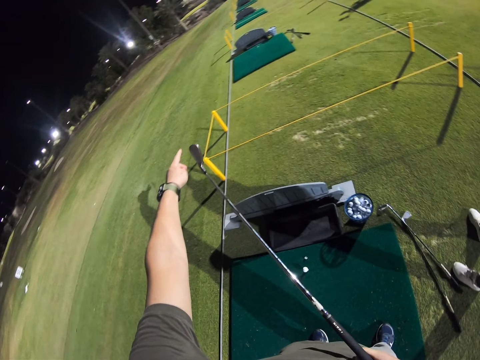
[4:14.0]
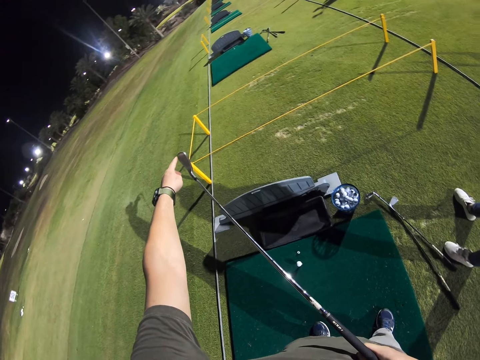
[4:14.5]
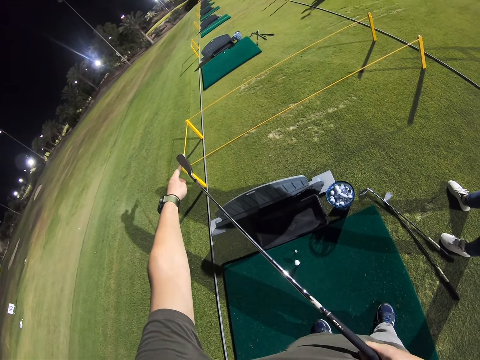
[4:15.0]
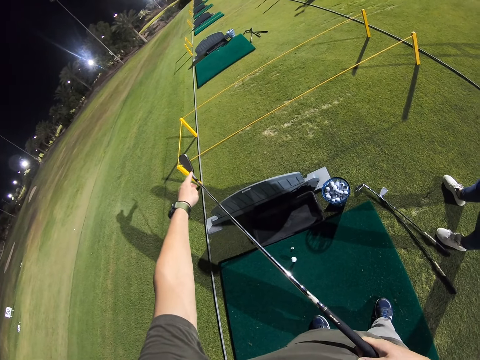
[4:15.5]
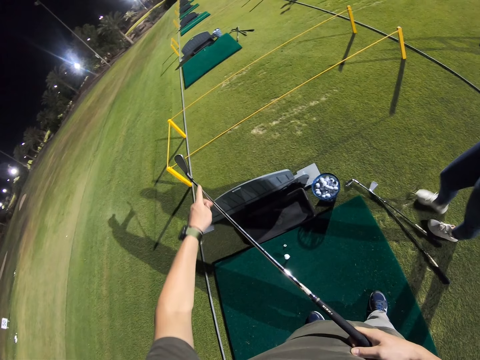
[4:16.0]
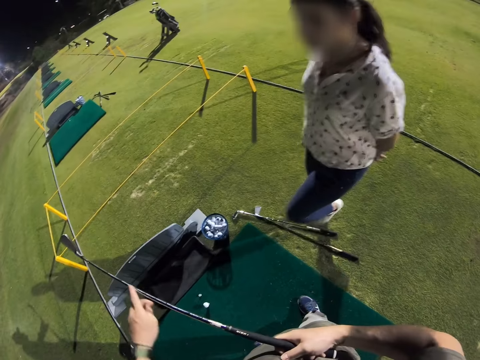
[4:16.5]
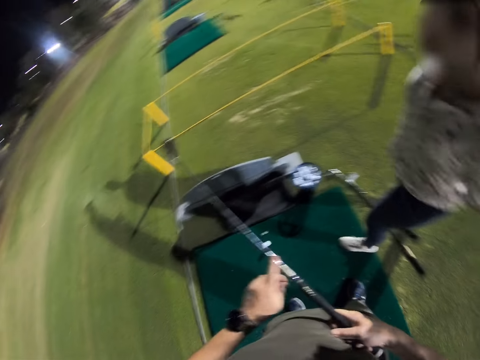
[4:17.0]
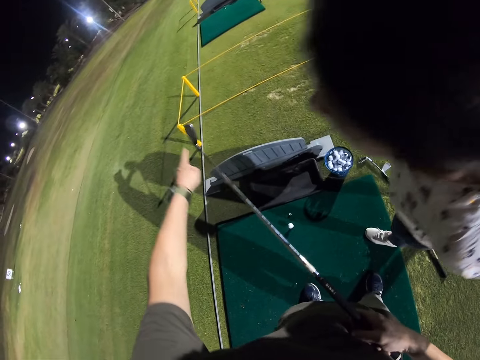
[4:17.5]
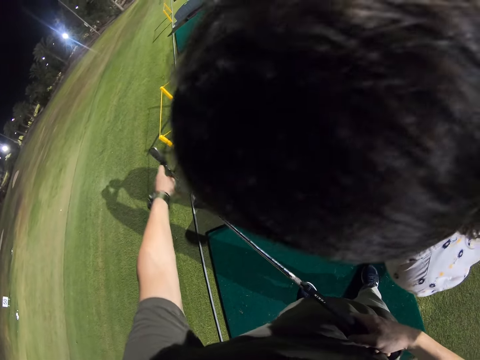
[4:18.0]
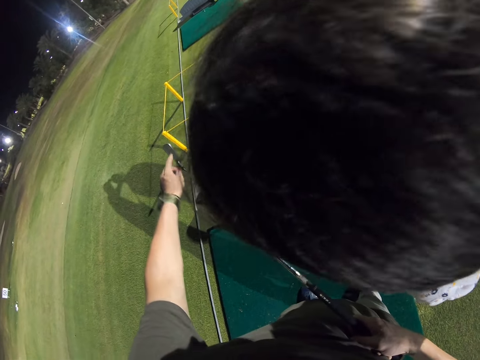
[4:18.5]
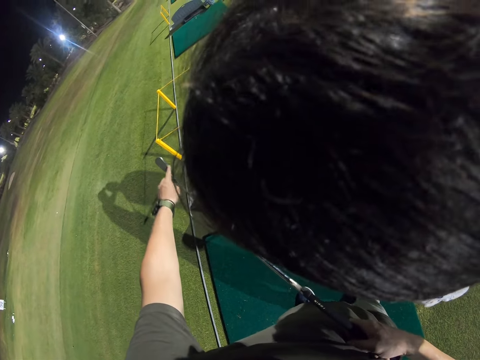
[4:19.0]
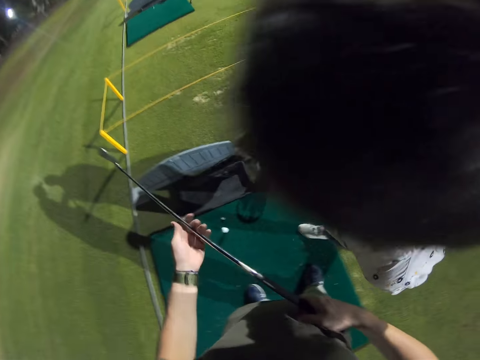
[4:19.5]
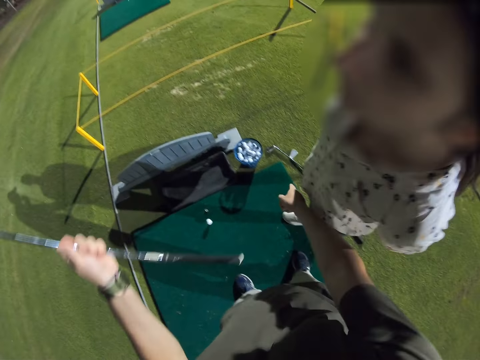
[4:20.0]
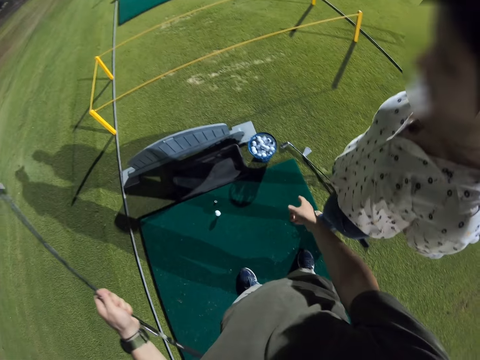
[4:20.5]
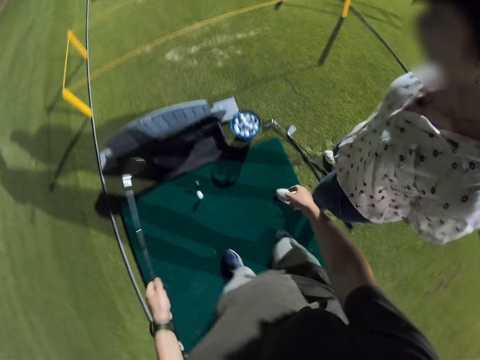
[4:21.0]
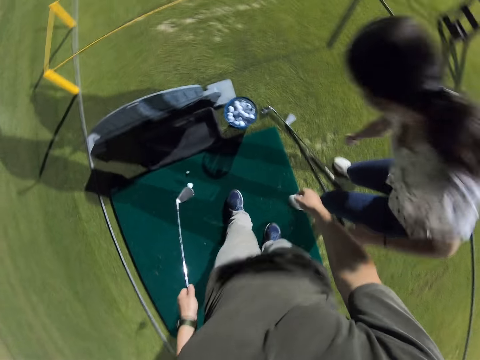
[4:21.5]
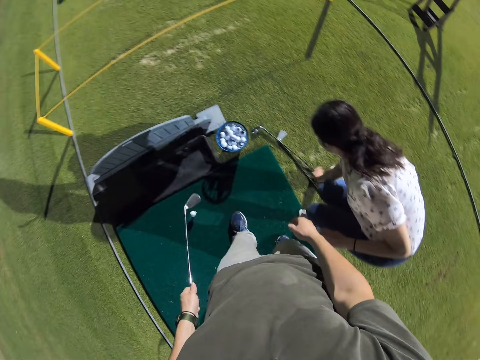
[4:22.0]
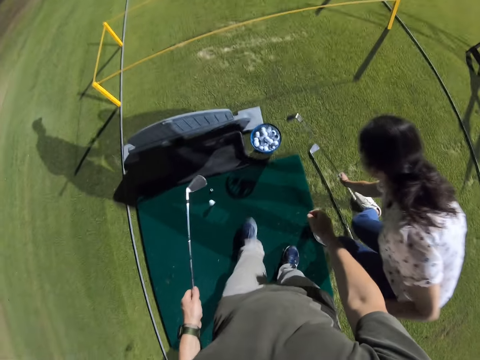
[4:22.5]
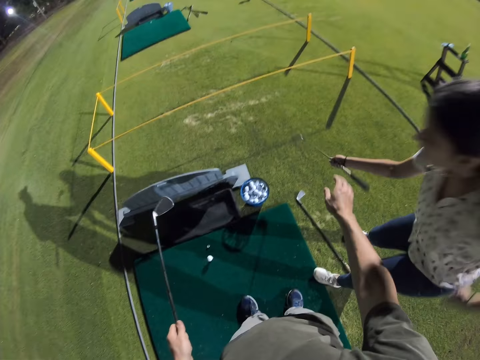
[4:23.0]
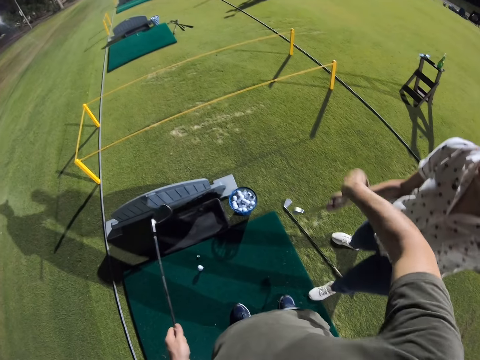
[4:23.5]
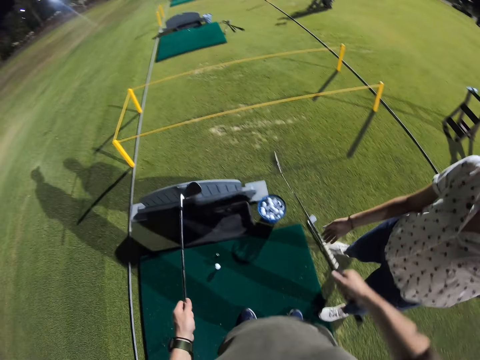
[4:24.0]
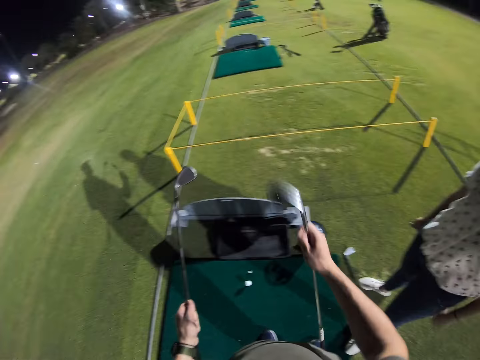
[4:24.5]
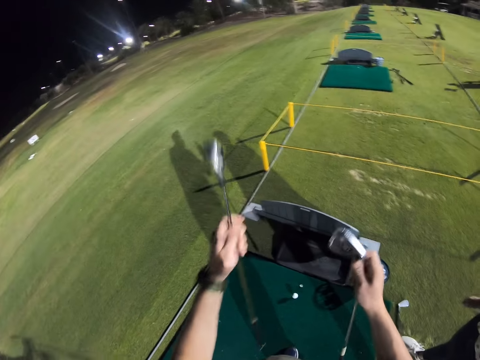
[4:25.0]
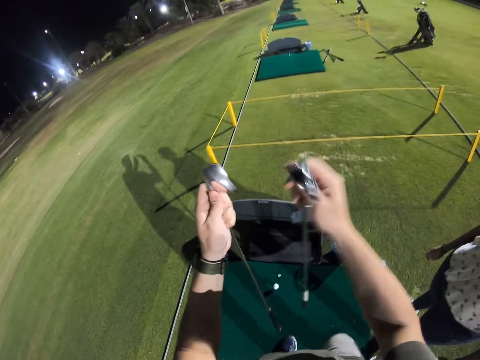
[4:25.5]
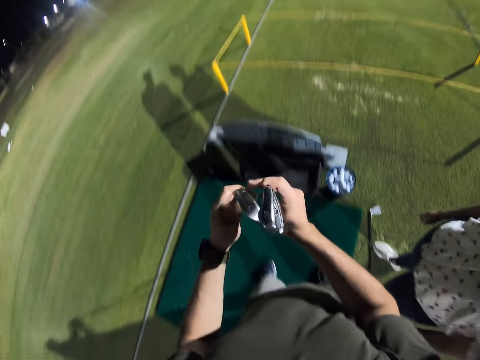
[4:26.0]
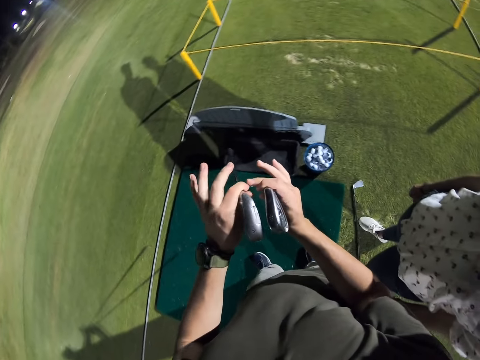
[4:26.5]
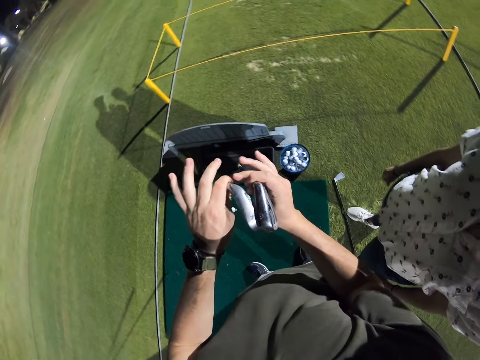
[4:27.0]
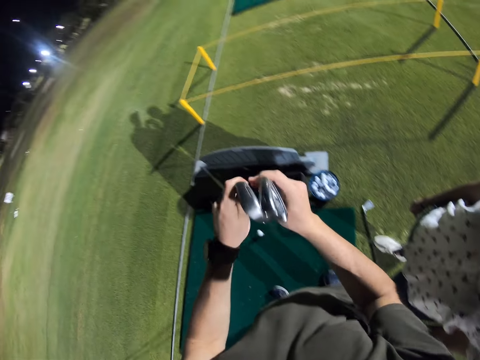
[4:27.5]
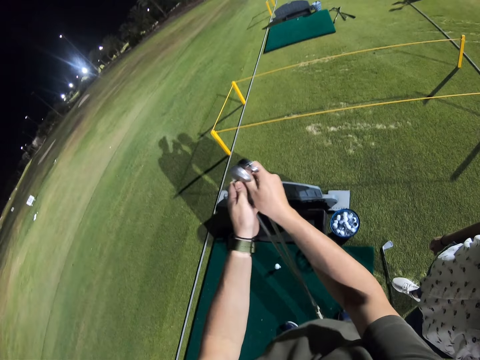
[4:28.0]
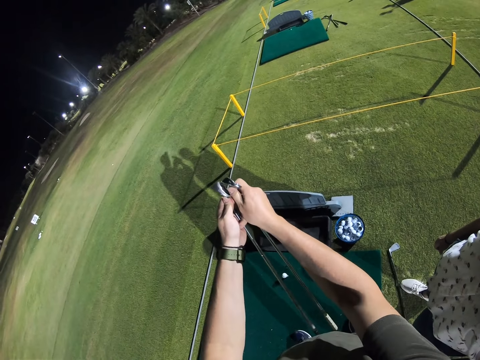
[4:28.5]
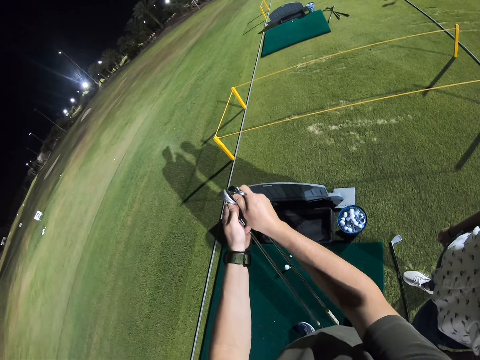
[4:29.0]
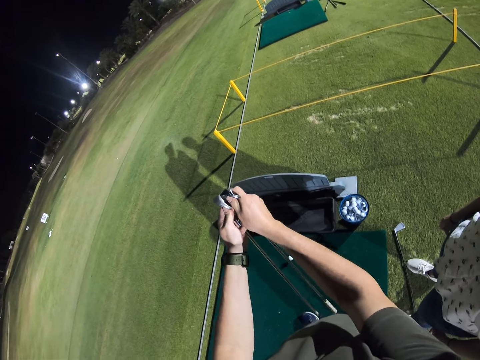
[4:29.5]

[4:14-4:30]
The camera wearer holds a metal bar. They point at the metal bar. A man bends to the side. The camera wearer points at the metal bar. The man bends down, picks up a metal bar, and gives the camera wearer a golf stick. The camera wearer picks up the metal bar from the man. They hold two golf sticks.

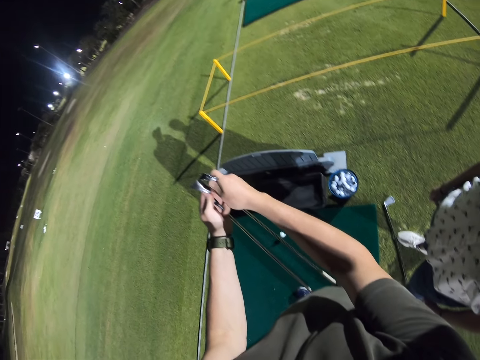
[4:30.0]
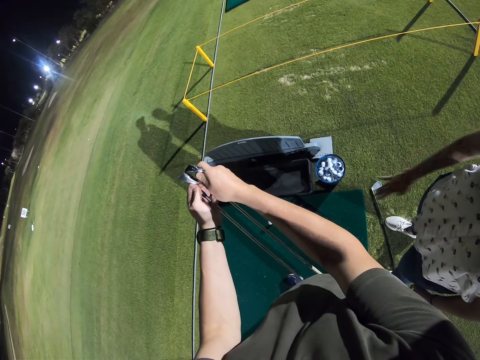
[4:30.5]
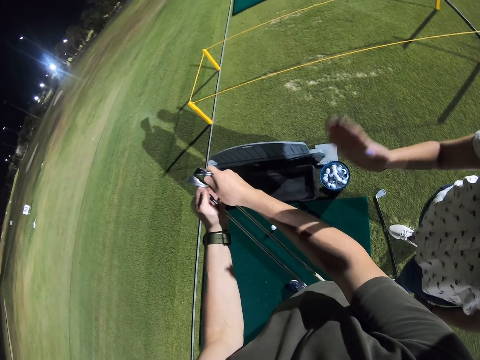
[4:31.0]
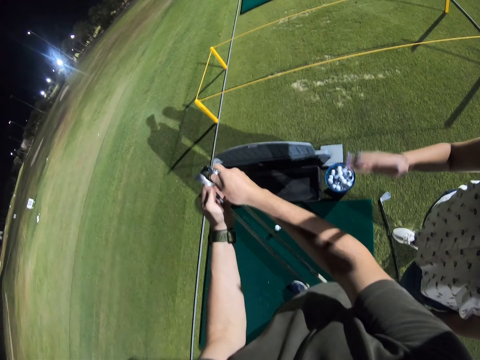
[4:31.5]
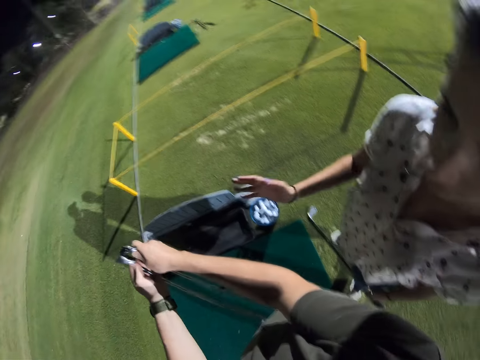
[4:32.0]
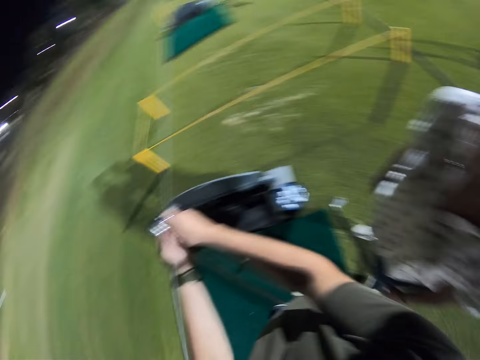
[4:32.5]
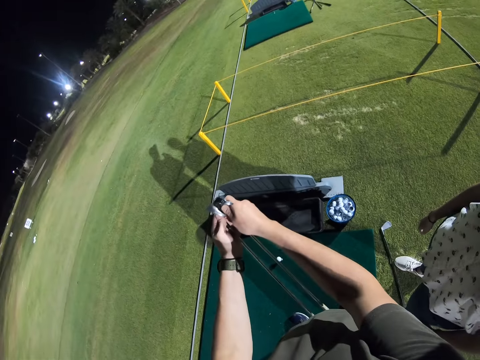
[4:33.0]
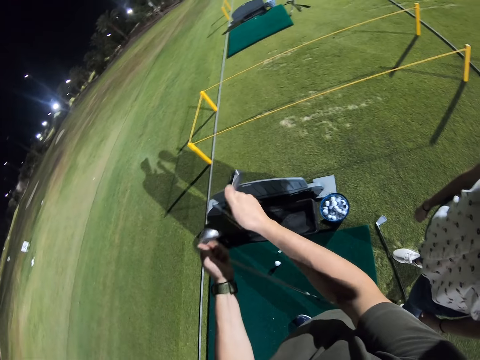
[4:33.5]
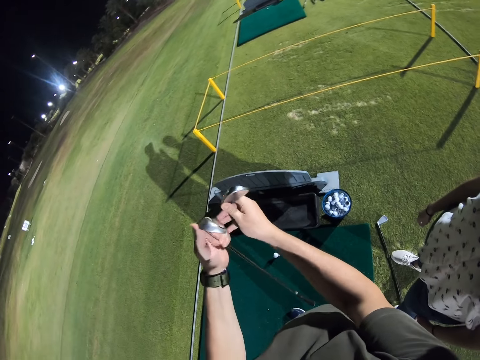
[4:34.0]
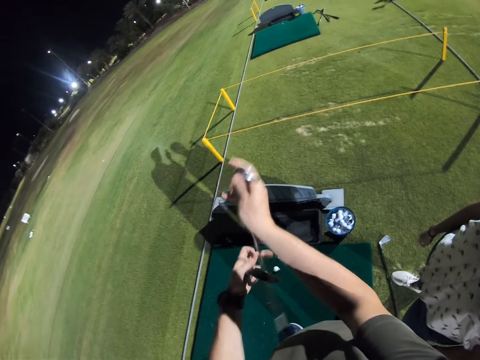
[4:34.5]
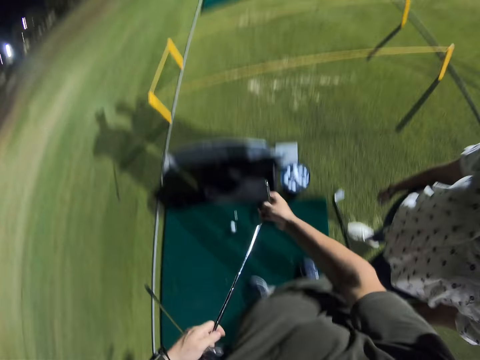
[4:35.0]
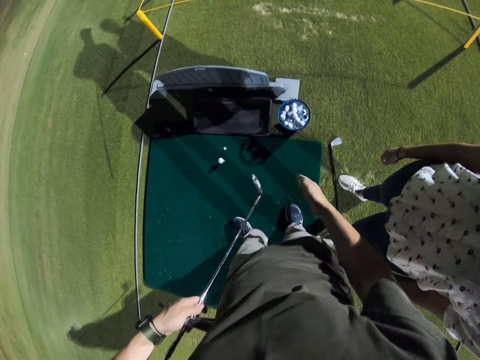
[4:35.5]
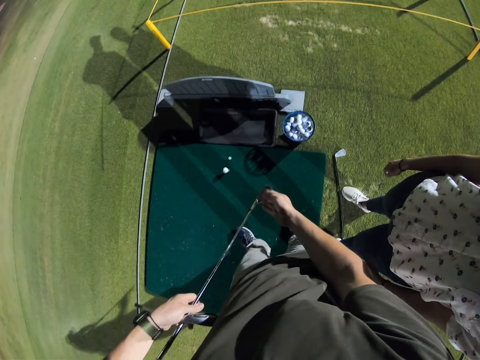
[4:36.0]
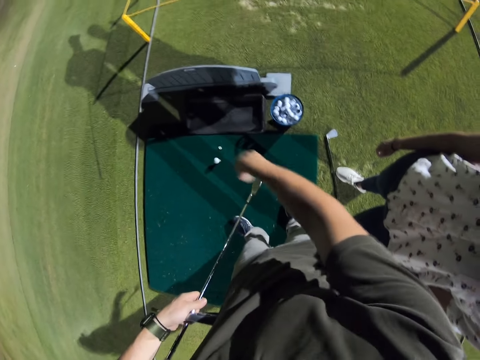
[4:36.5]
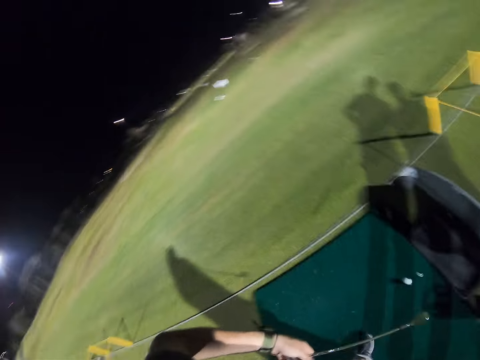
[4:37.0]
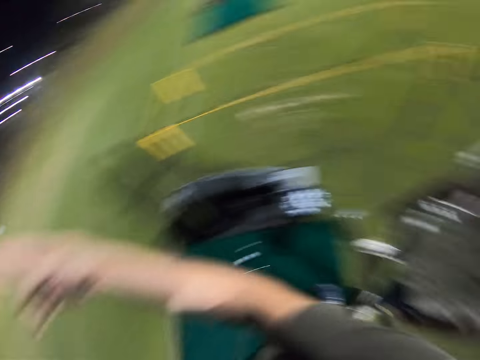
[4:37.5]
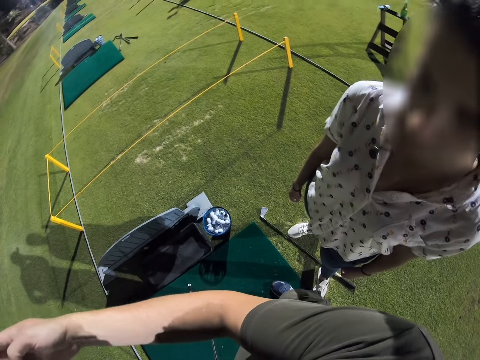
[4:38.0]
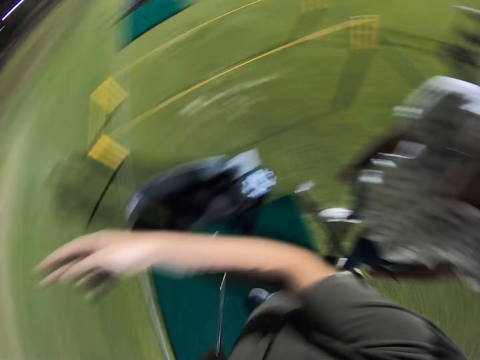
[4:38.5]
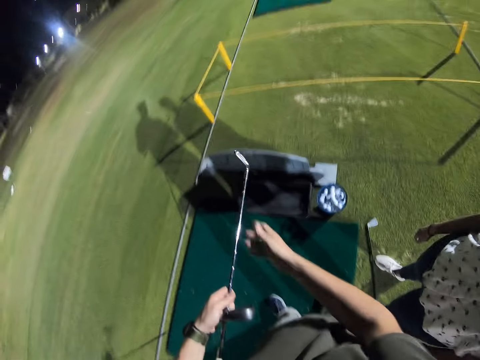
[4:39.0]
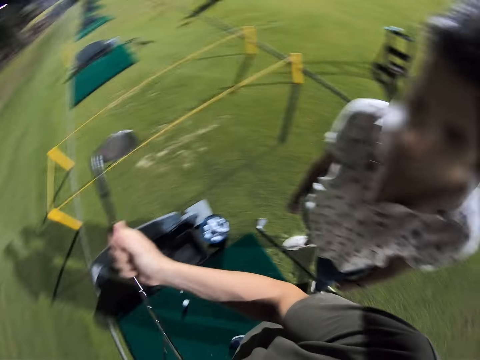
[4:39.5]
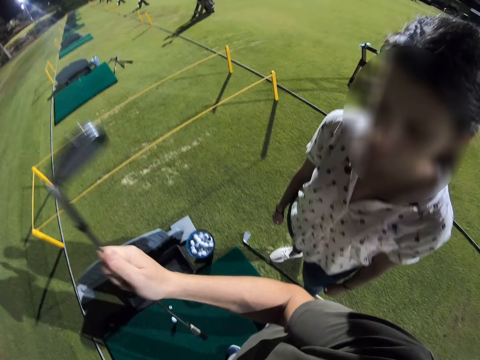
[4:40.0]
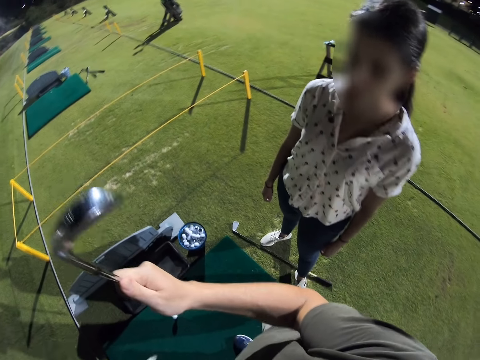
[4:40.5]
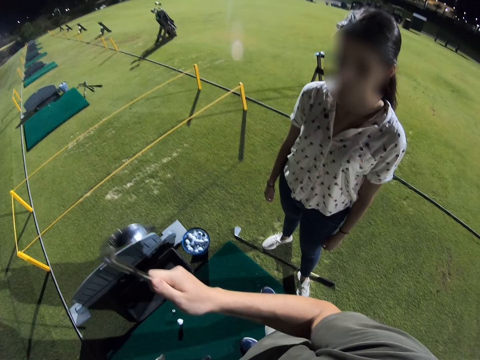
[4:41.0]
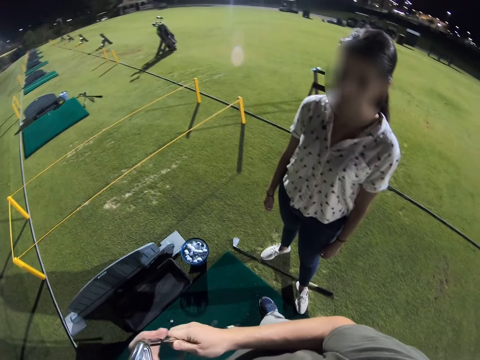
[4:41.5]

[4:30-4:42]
A man lifts a hand. The camera wearer turns to the side. They hold a metal bar. They turn to the side. They turn around. They hold the metal bar.
